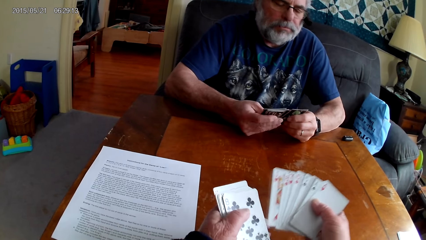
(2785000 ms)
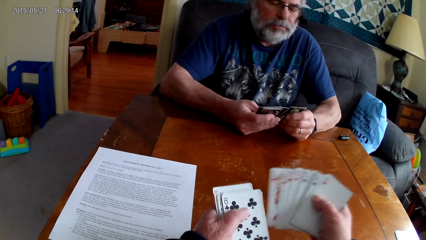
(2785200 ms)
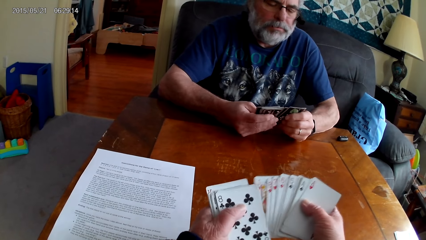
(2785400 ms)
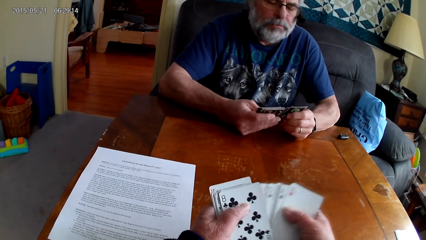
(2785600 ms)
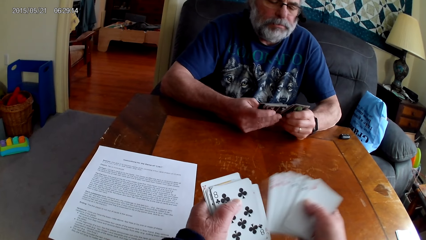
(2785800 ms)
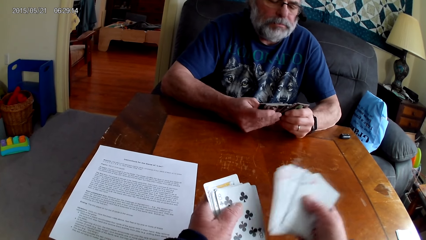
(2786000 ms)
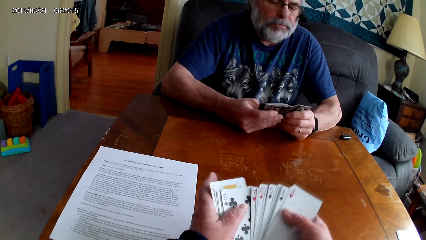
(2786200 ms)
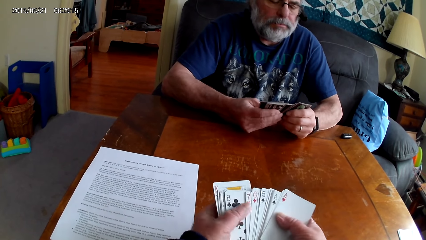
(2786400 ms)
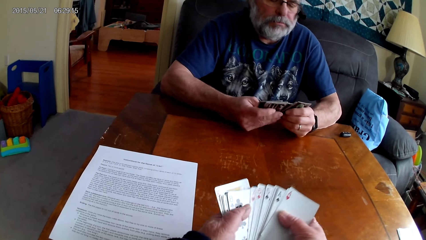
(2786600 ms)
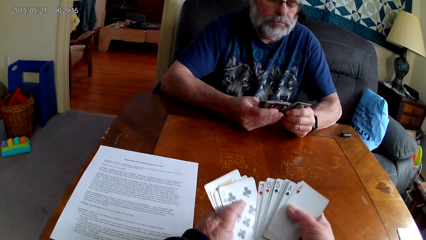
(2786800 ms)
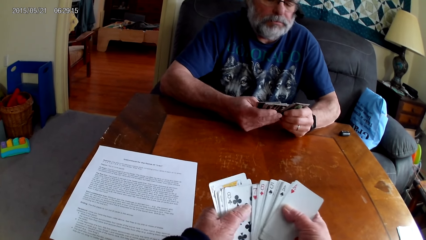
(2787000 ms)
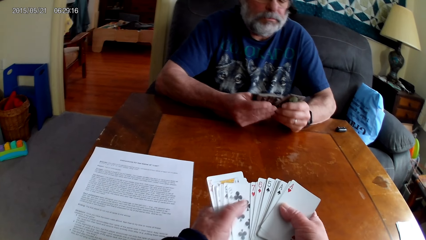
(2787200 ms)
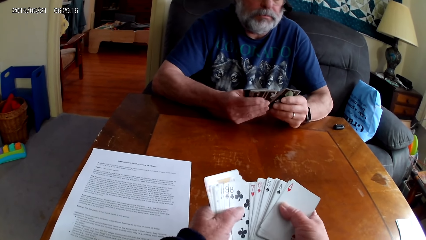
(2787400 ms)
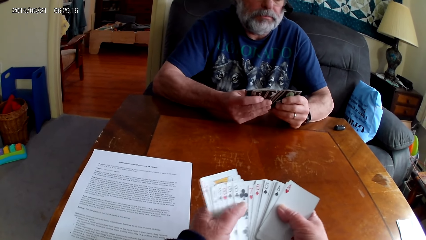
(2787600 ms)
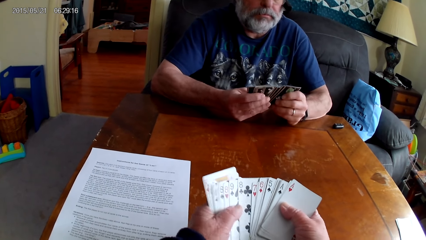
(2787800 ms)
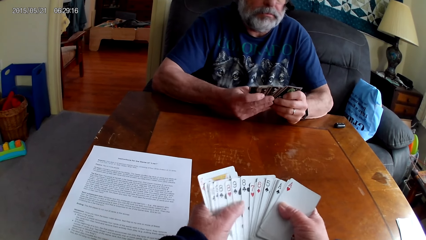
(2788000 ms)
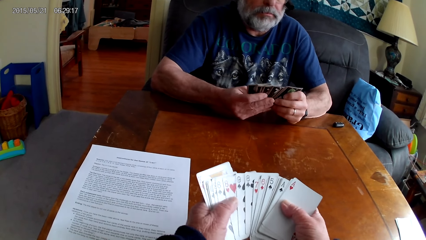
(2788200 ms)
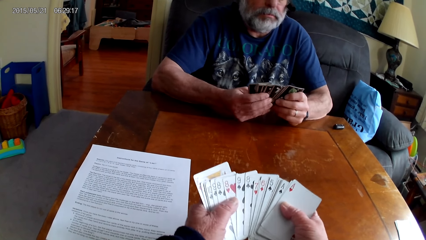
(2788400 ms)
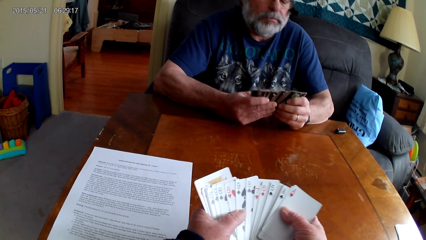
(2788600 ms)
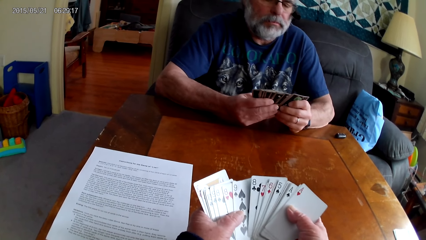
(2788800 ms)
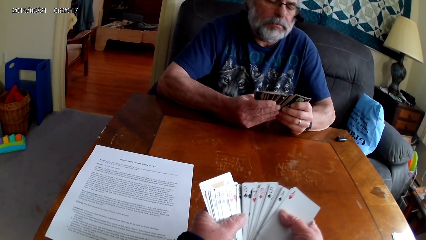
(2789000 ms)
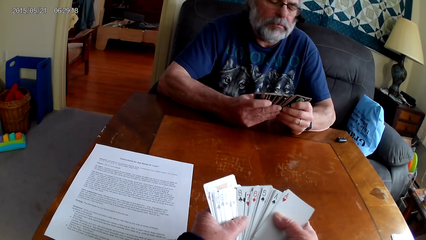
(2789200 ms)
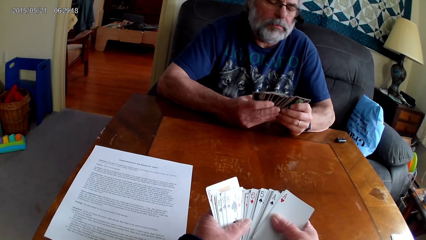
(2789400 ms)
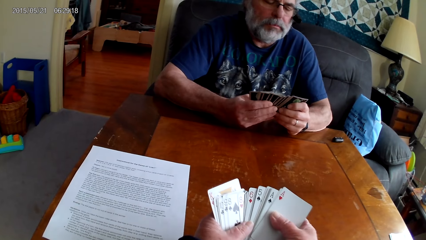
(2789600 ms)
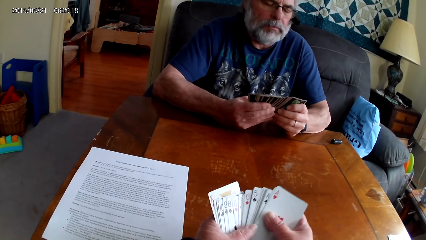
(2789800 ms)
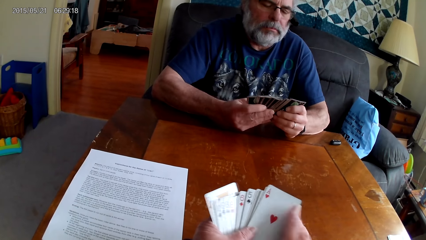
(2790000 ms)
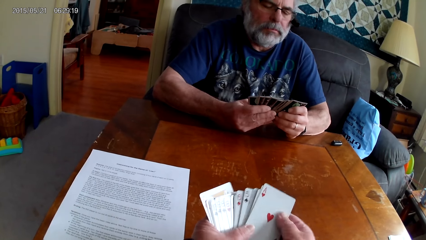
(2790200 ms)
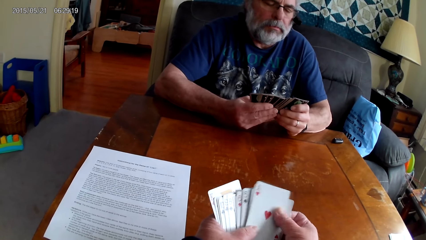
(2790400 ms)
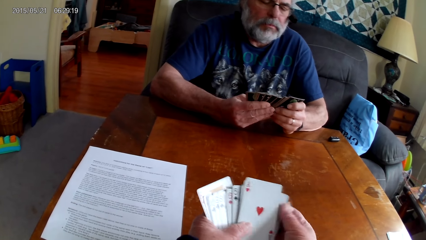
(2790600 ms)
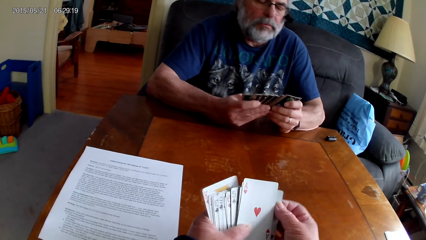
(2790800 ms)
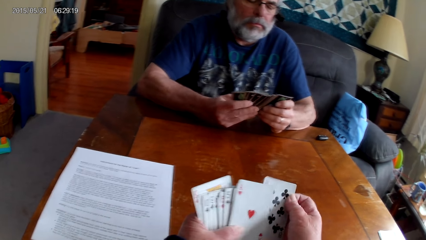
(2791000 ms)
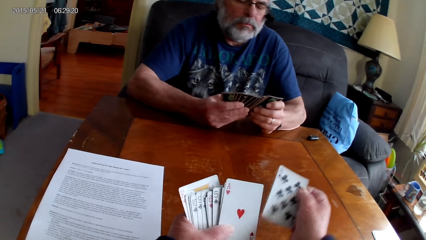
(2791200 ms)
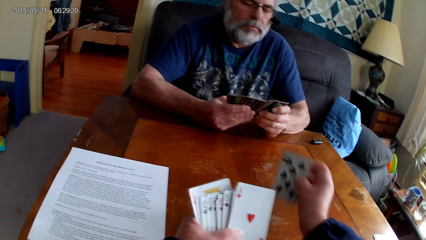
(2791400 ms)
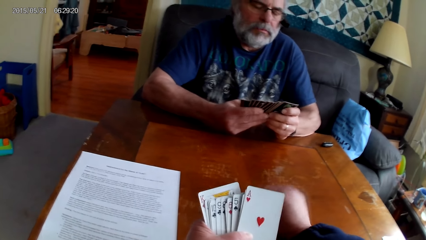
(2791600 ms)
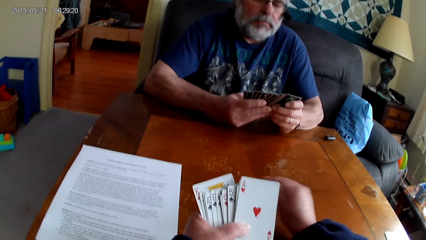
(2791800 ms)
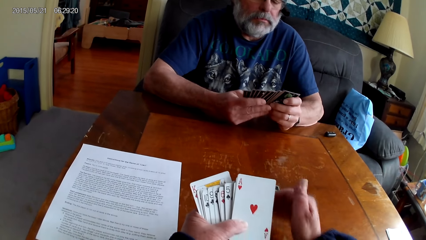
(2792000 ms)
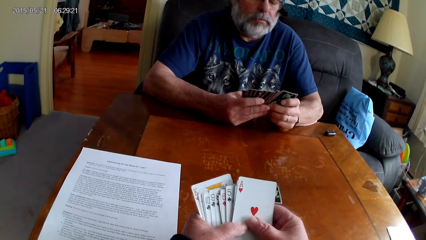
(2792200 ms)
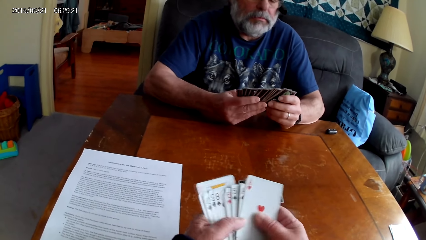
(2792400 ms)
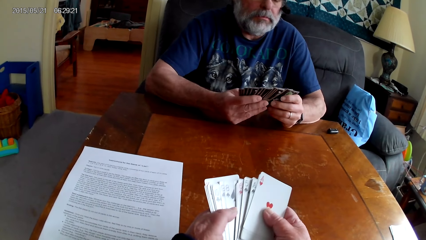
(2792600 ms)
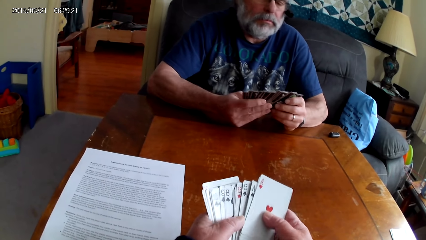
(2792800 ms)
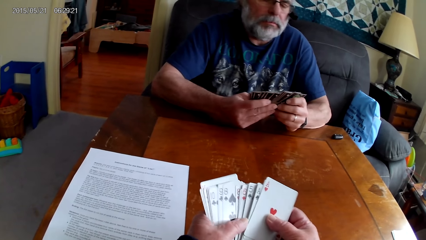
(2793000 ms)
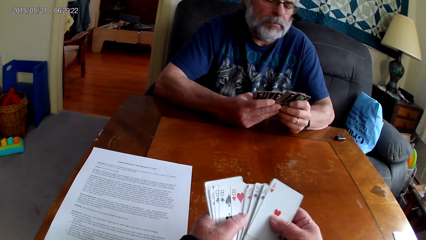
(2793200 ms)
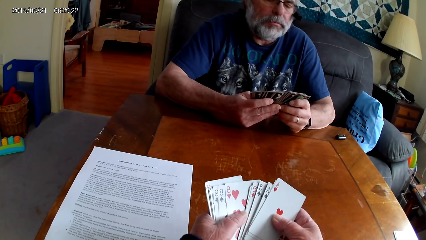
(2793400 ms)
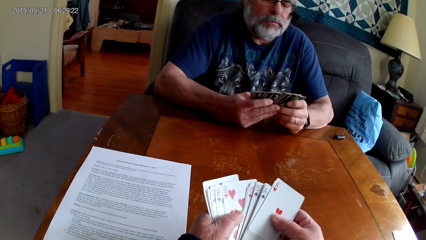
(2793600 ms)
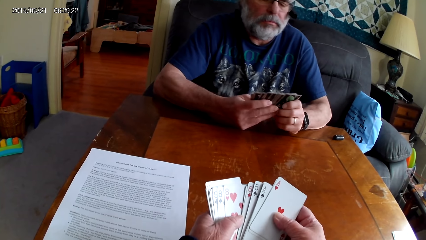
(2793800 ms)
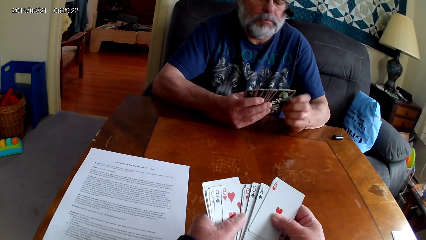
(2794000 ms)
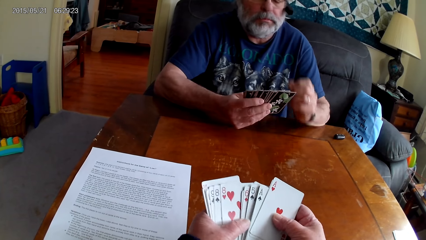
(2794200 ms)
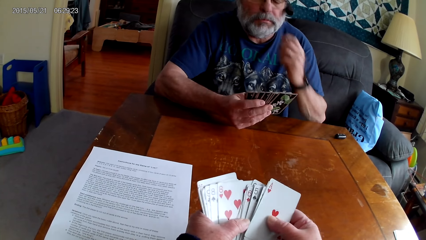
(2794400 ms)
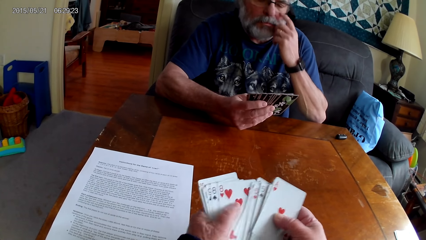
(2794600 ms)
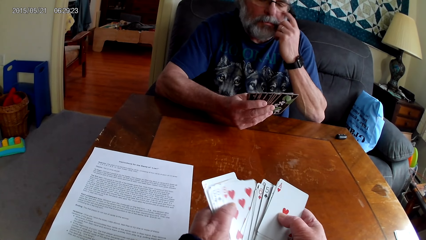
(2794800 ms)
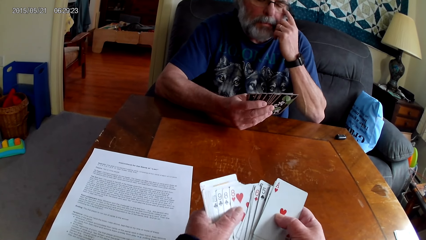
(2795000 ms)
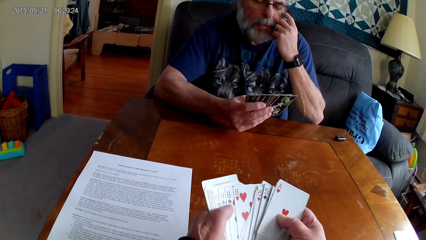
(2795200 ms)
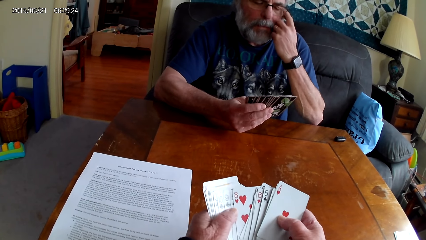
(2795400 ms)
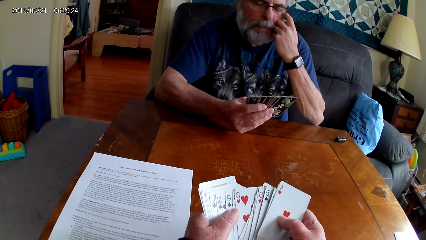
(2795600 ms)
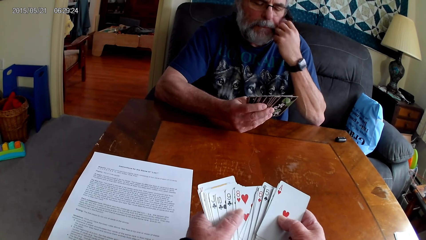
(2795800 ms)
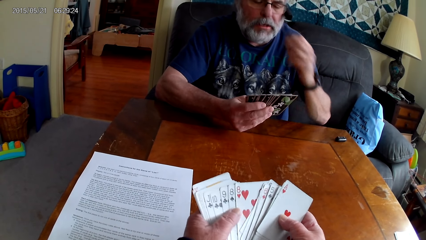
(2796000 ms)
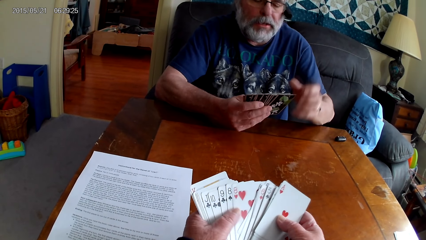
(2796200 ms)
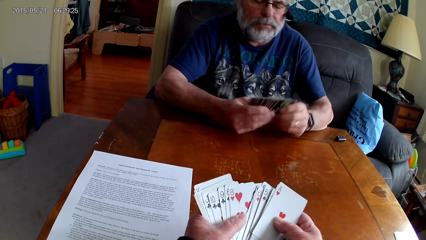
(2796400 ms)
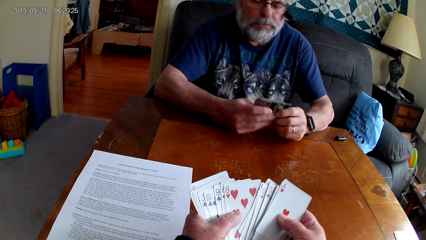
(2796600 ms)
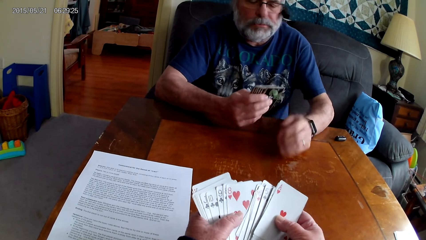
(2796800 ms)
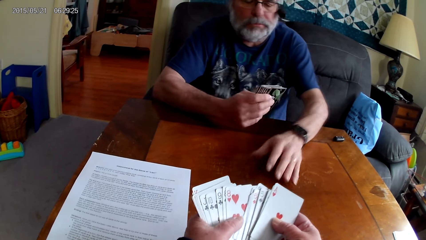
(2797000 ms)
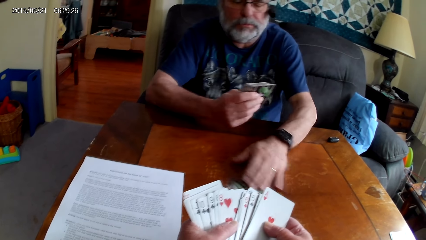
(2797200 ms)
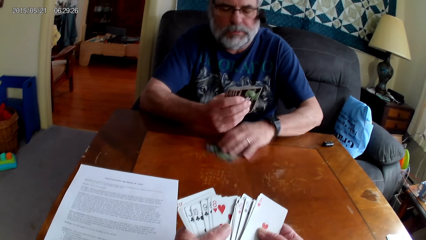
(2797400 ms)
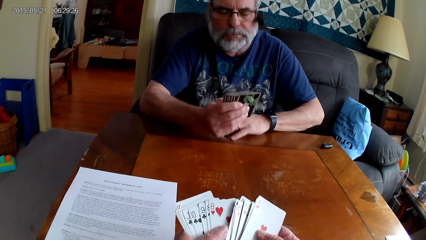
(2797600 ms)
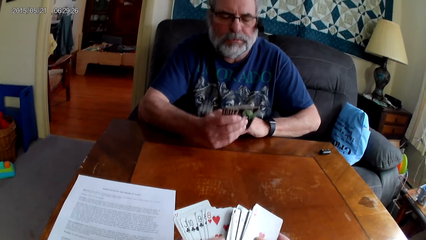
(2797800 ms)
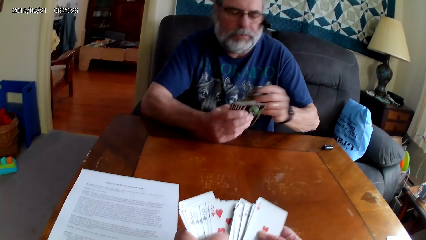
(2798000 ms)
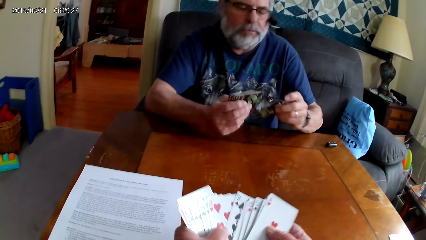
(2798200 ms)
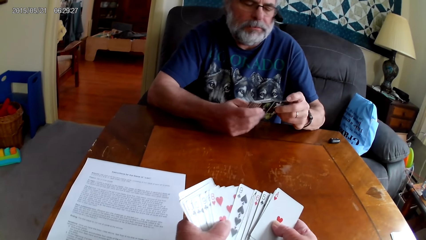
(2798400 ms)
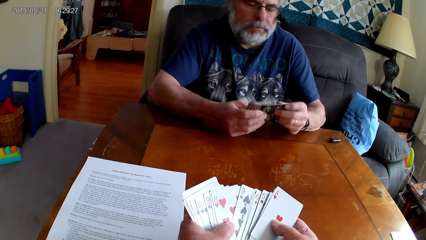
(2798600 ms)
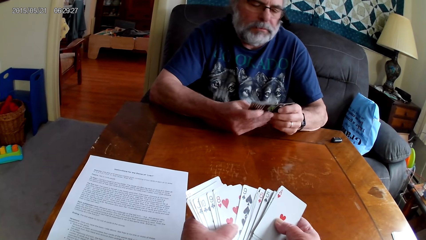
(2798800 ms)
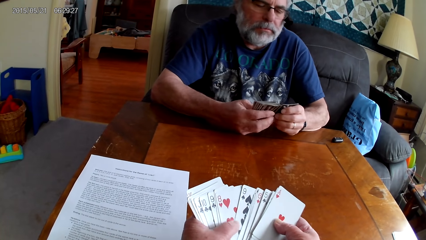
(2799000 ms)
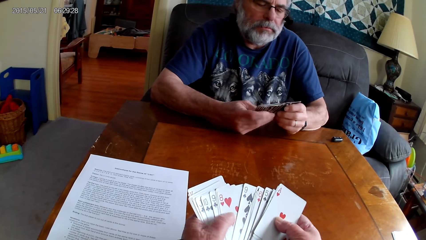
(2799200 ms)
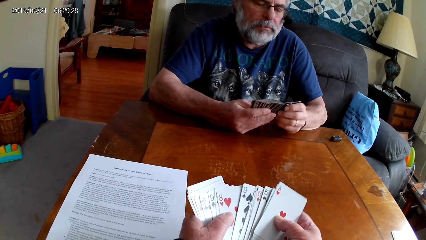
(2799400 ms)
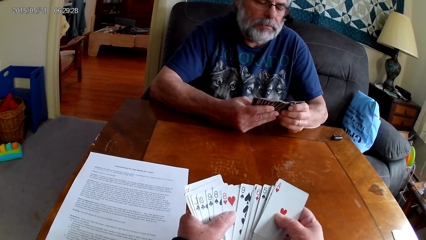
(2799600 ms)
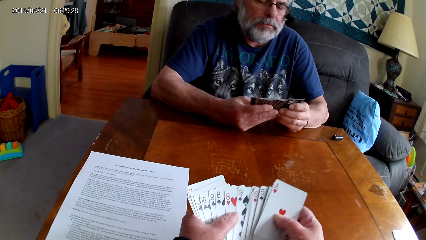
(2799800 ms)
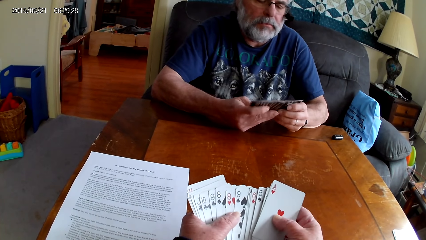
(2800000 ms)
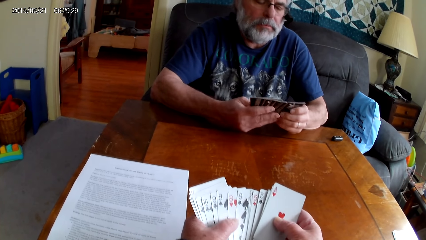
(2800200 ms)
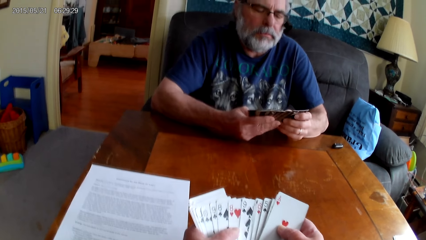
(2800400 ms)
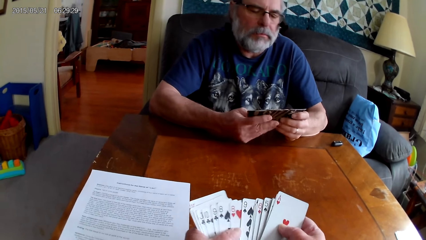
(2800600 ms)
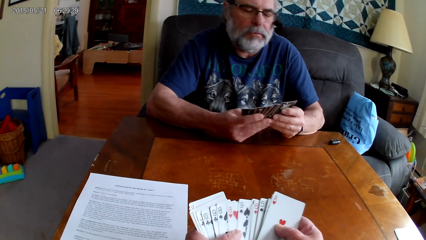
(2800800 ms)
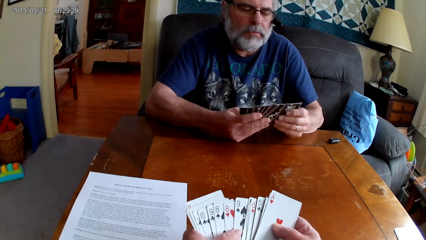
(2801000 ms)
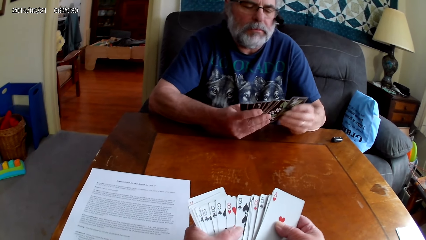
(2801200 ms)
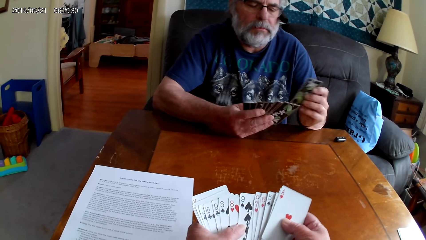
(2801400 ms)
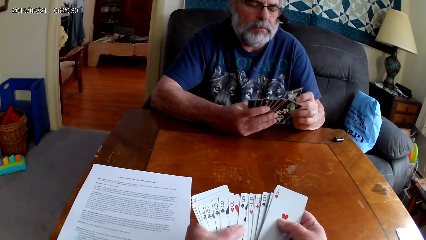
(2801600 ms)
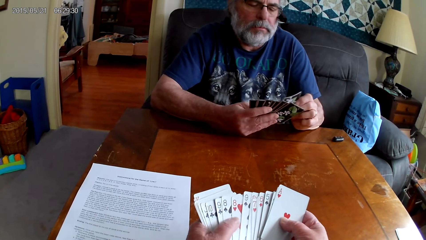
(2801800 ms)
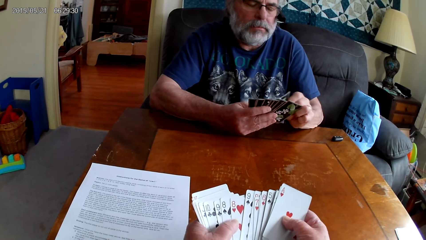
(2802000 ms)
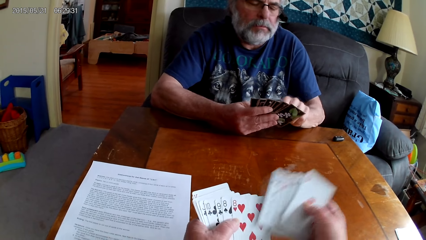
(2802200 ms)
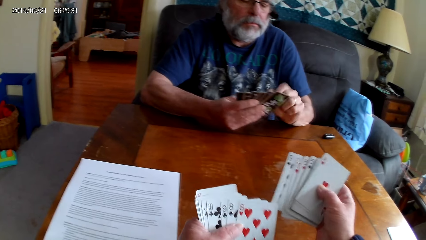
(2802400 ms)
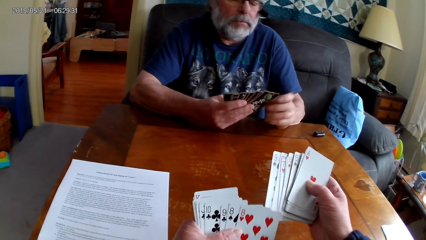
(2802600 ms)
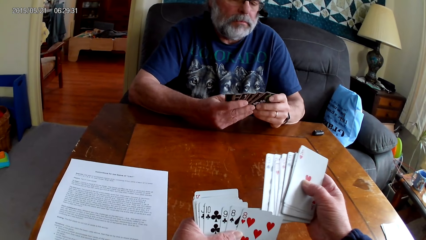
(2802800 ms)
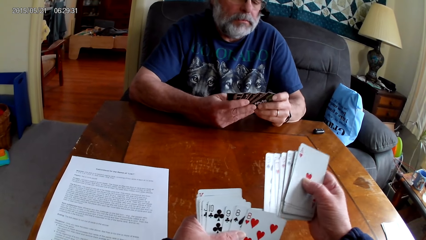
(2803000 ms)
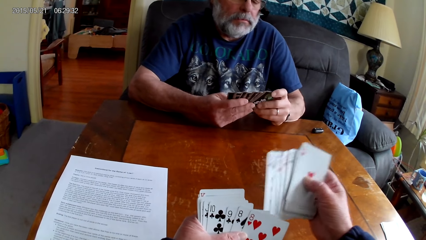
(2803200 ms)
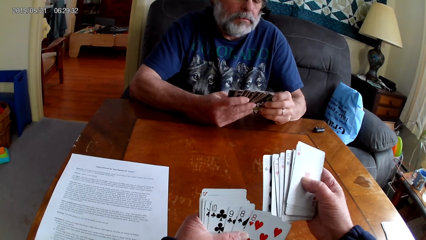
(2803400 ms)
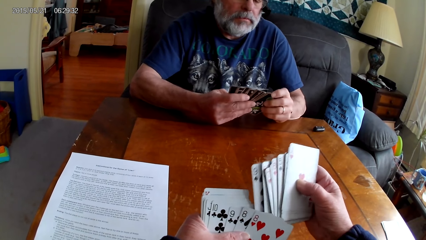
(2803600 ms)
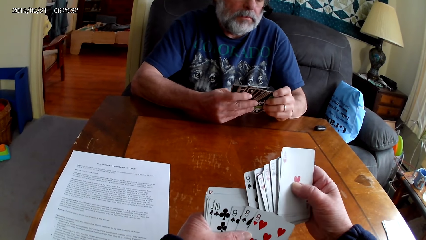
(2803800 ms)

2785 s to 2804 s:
The camera wearer puts the playing cards on the table. A man spreads out the card. The camera wearer spreads out the cards and holds the playing cards with his hands. The man holds the playing cards with her hands and picks up the playing card on the table. The camera wearer spreads out the cards. The man spreads out the card and holds the playing cards with her hands. The camera wearer holds the playing cards with his hands.
